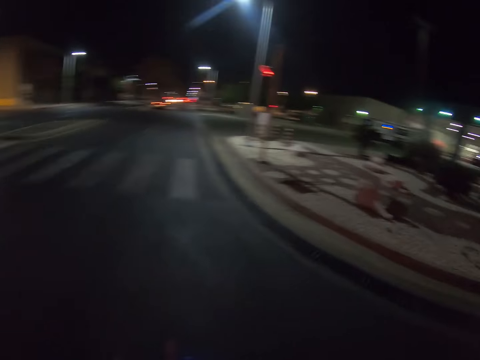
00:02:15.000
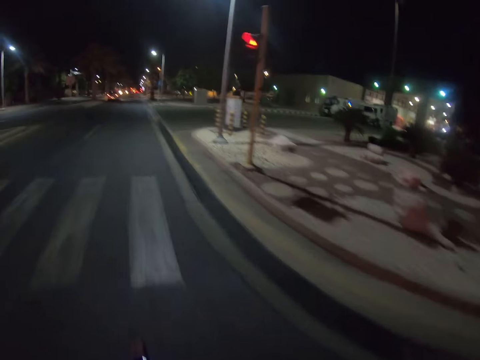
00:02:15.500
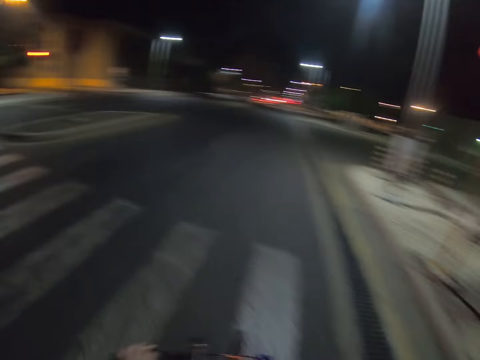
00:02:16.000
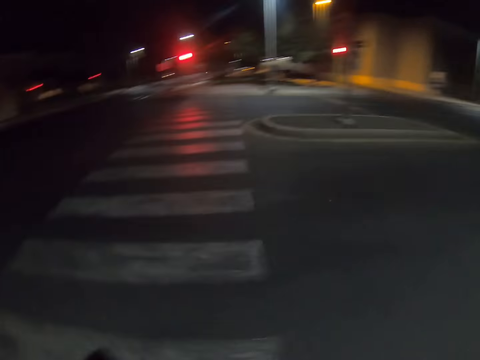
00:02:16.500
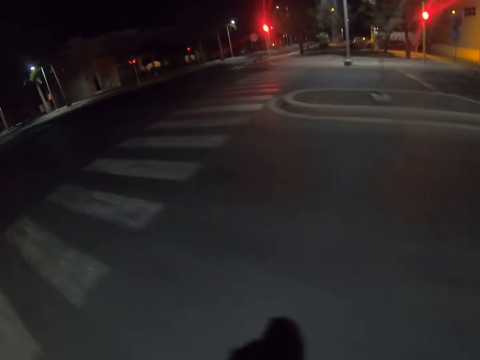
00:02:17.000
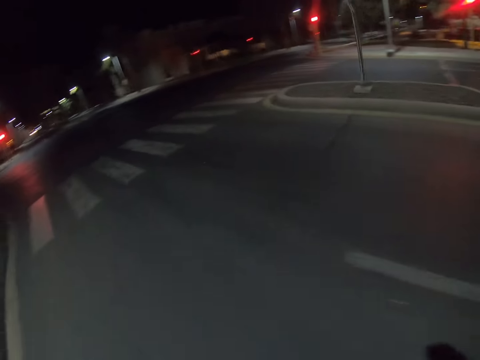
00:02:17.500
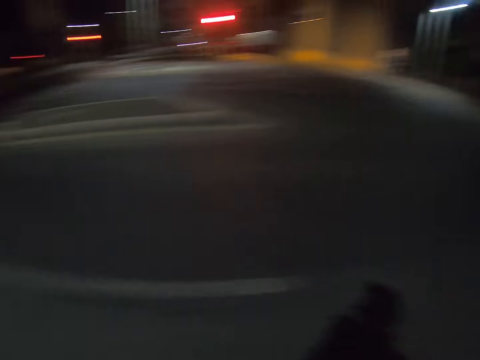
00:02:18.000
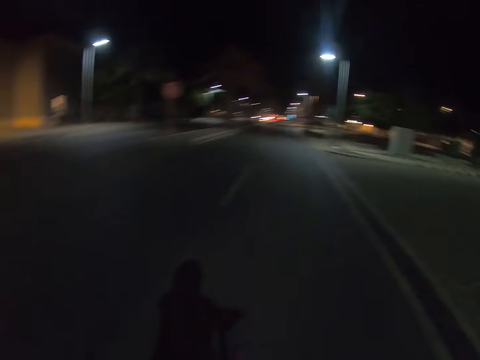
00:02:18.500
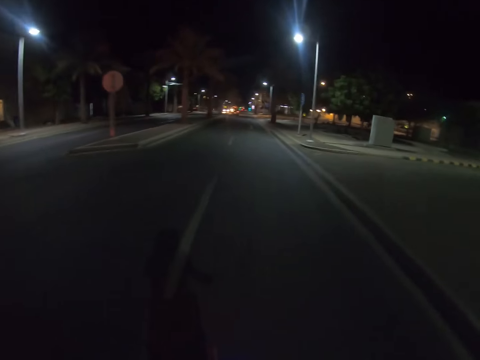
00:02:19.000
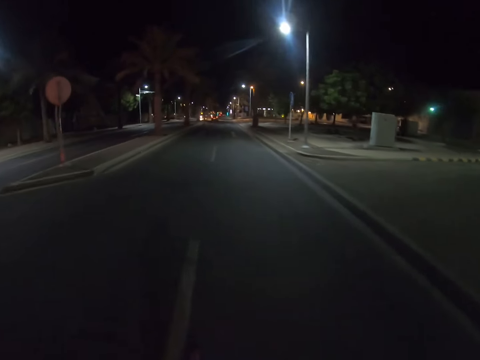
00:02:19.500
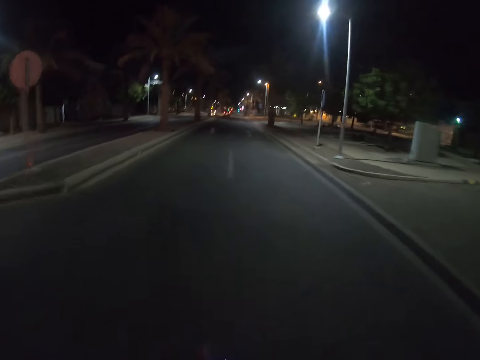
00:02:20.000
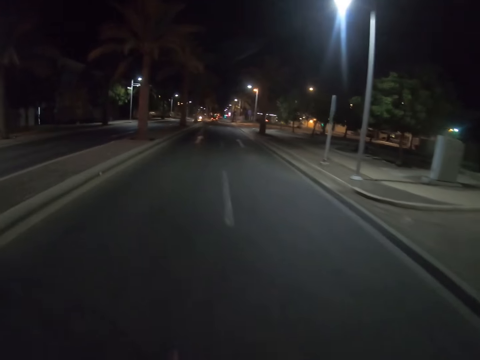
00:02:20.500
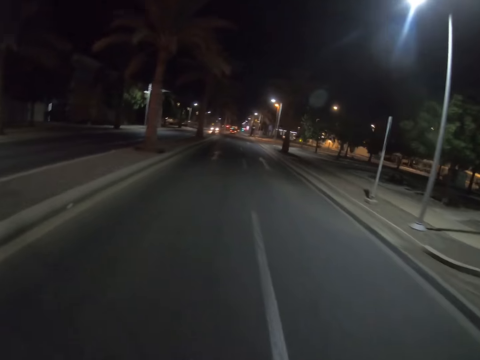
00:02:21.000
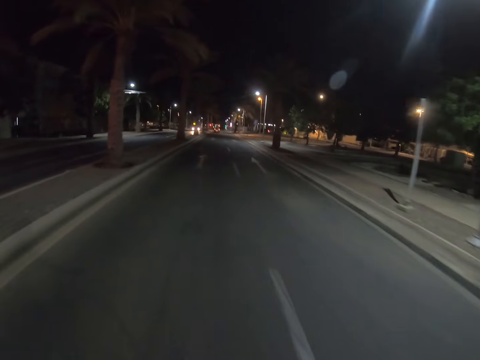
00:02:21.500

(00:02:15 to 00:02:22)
The camera wearer looks around and cycles the bicycle.

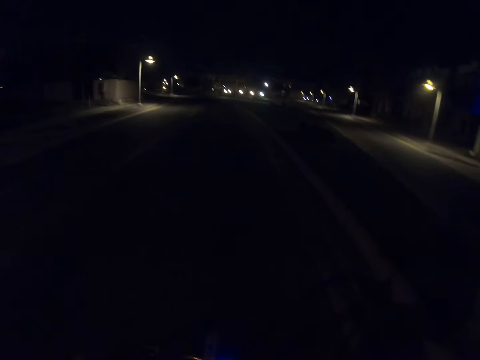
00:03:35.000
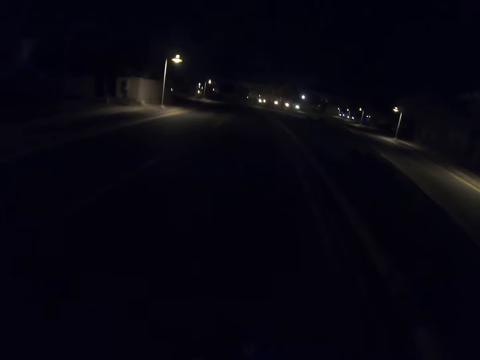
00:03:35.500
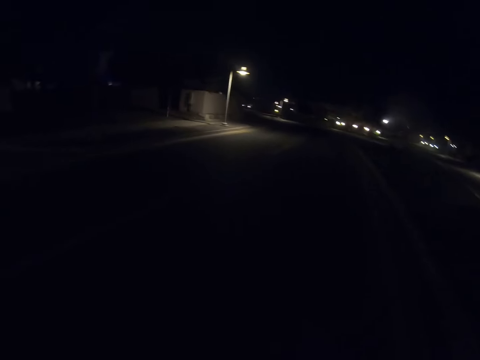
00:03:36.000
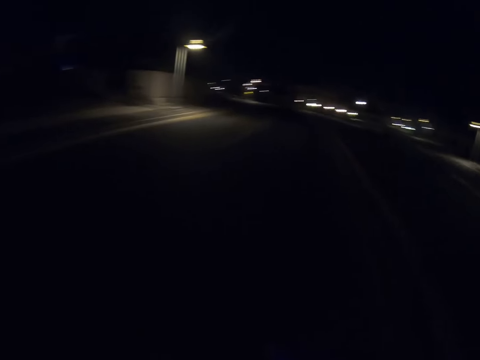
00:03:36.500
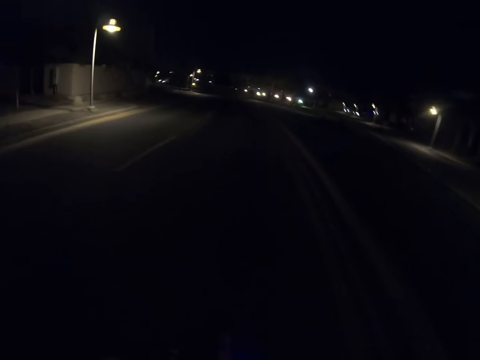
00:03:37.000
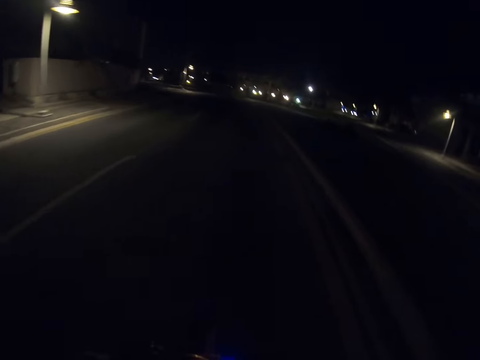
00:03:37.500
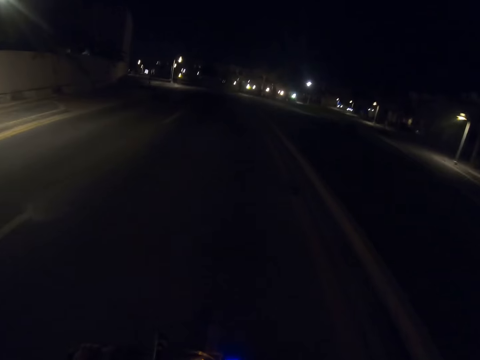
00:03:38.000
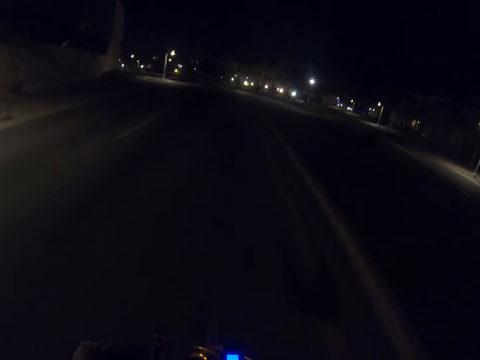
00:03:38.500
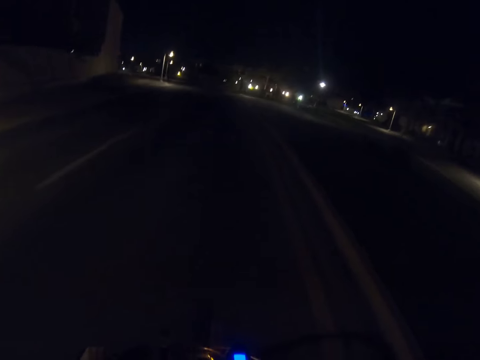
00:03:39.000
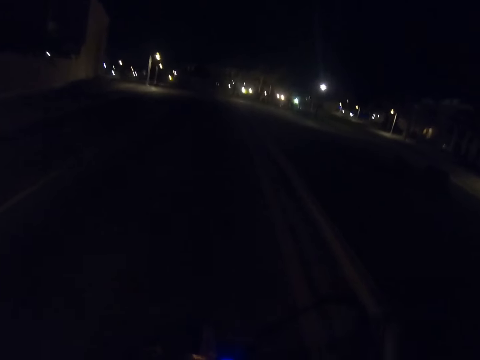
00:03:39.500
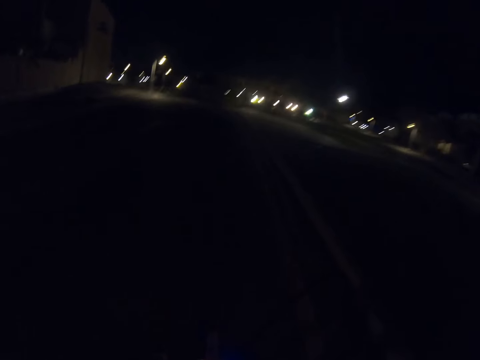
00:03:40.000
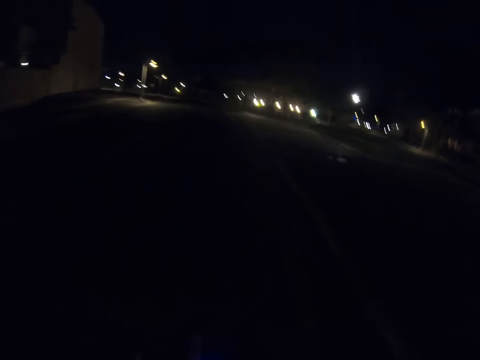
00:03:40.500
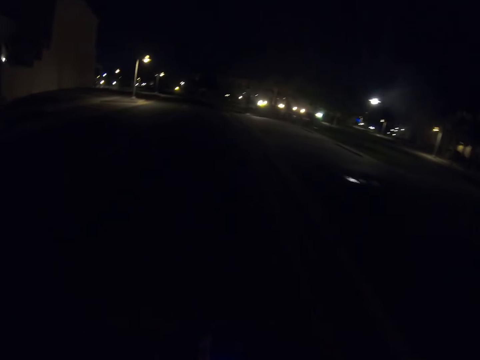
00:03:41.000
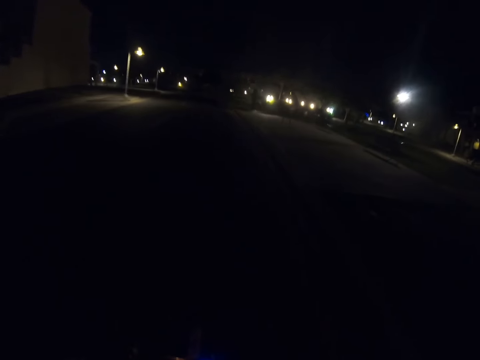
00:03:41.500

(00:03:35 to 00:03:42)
The camera wearer looks around. They cycle the bicycle.

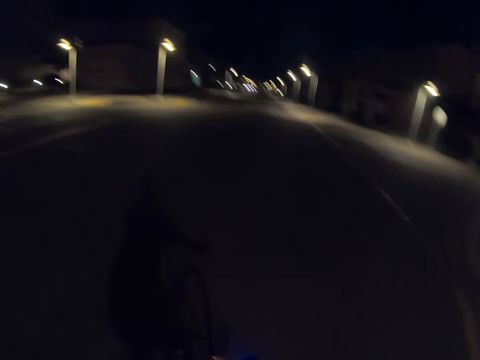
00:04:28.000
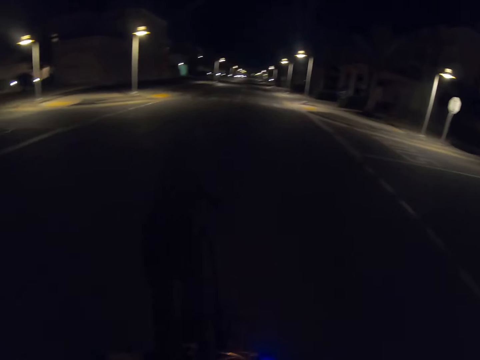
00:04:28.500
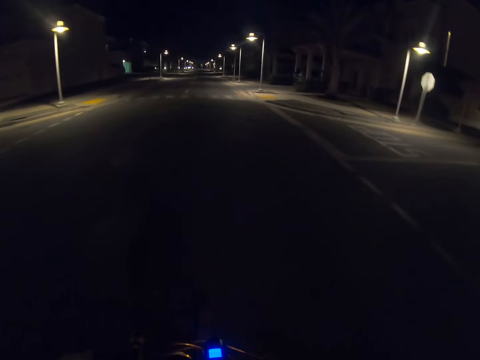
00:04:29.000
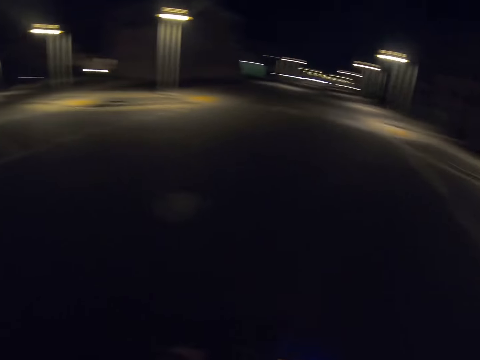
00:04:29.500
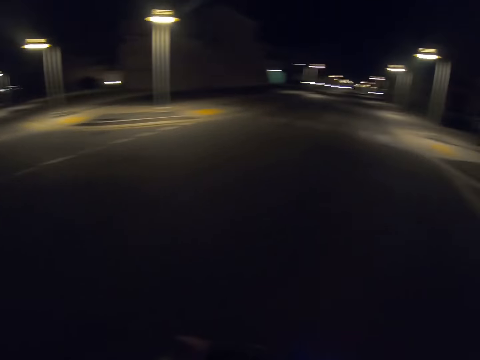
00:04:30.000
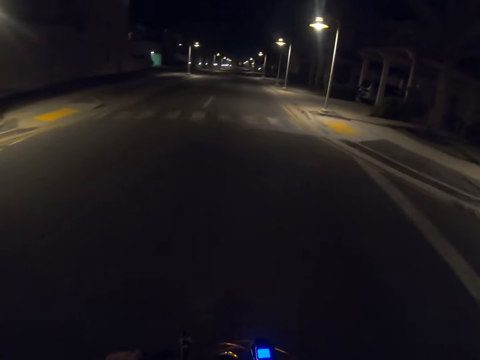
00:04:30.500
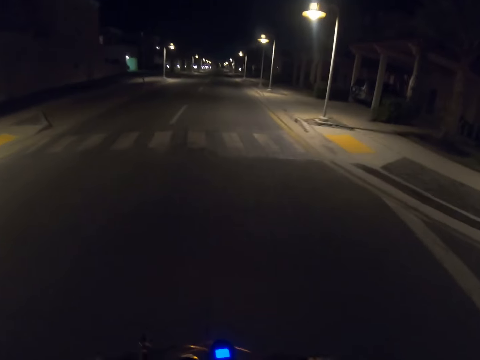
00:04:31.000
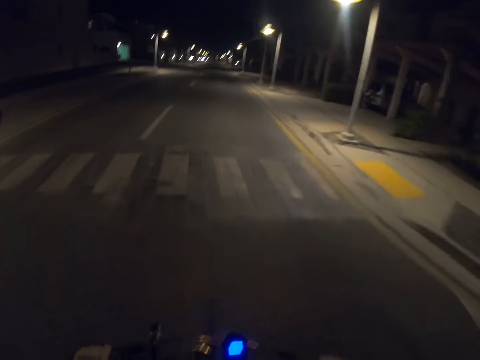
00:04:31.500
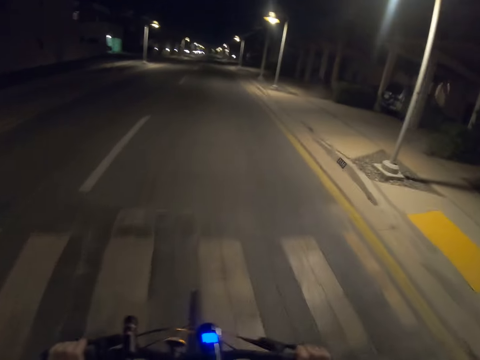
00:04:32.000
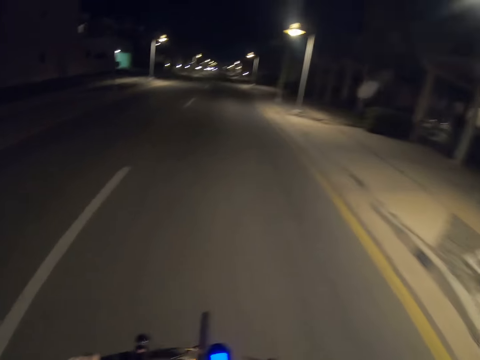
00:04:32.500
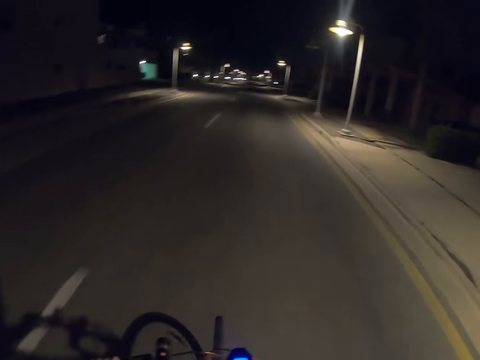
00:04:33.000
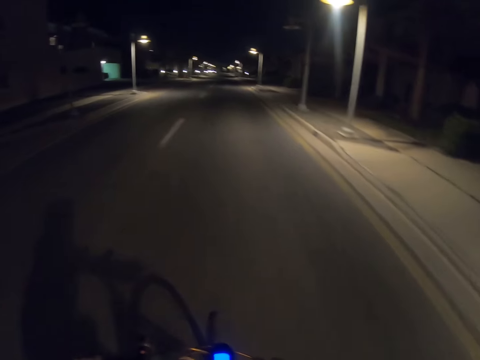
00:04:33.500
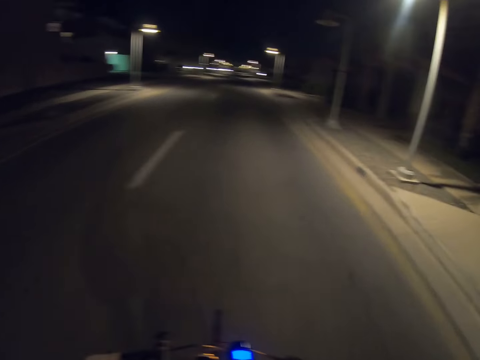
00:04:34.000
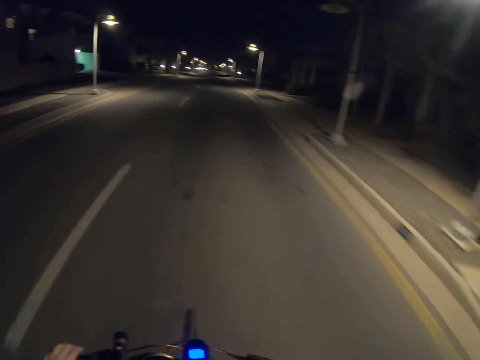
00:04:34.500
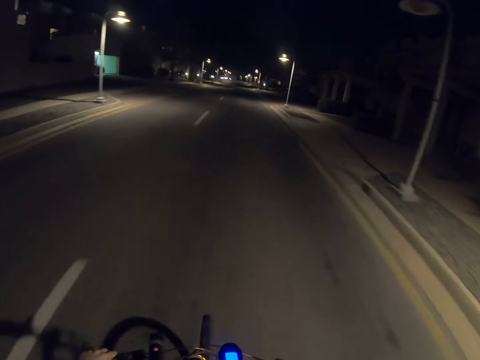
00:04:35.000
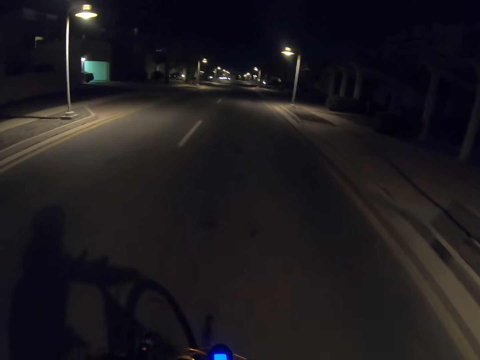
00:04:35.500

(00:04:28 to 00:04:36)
The camera wearer cycles the bicycle. They look around.

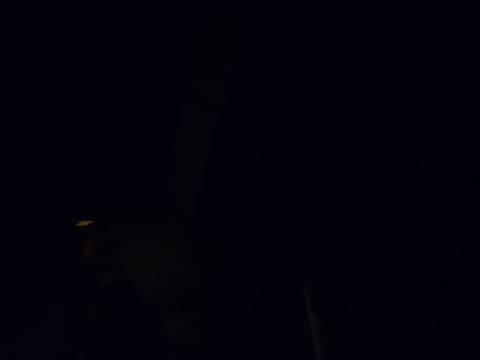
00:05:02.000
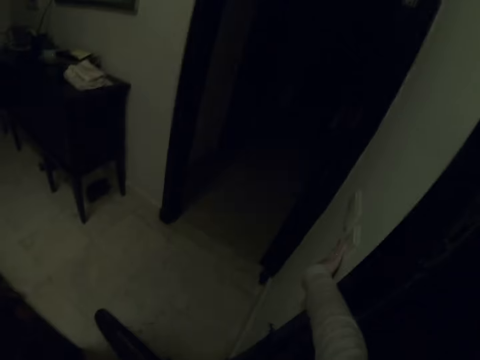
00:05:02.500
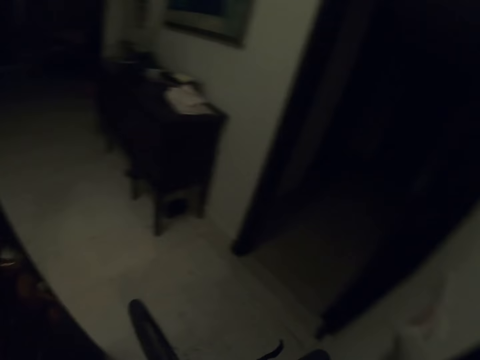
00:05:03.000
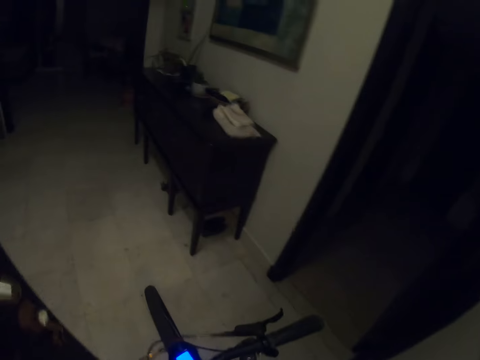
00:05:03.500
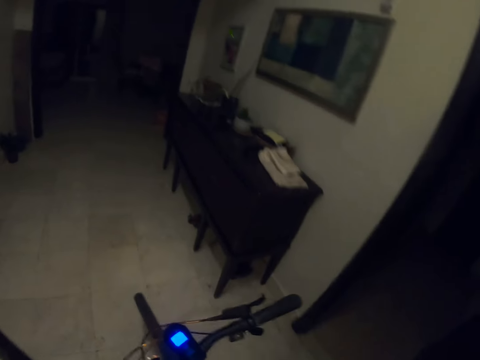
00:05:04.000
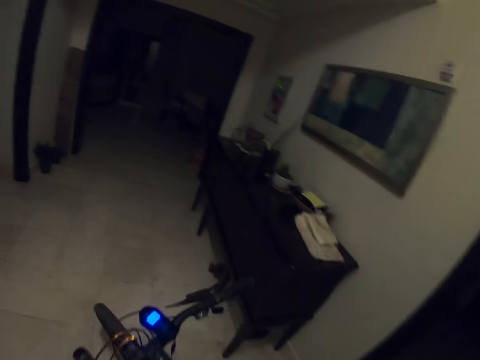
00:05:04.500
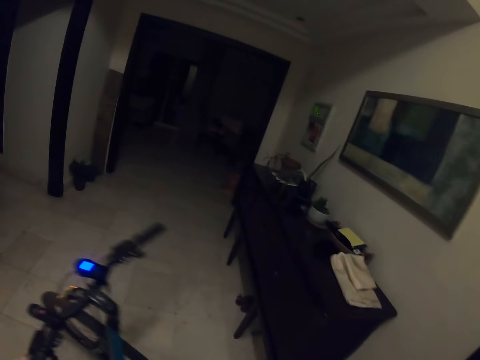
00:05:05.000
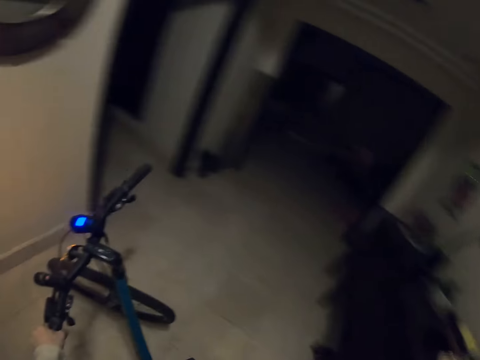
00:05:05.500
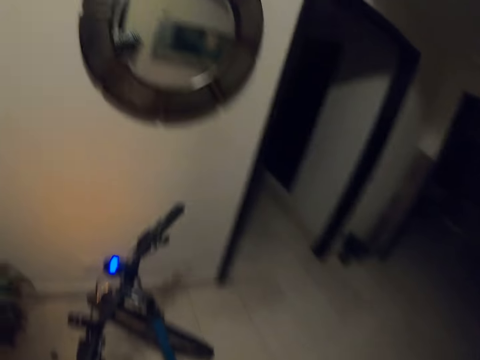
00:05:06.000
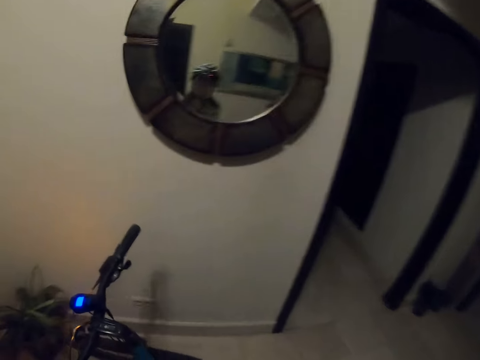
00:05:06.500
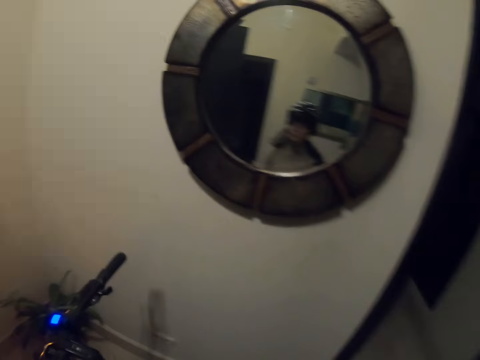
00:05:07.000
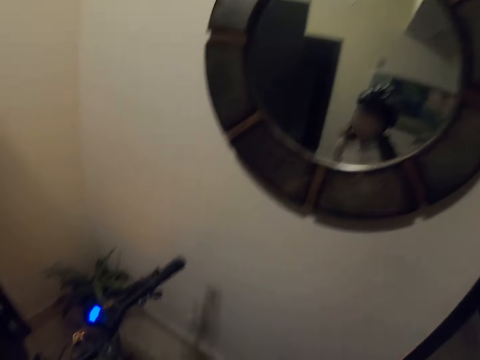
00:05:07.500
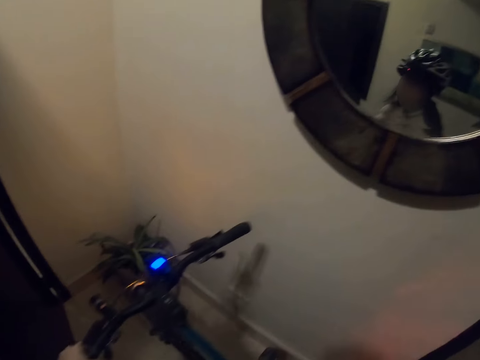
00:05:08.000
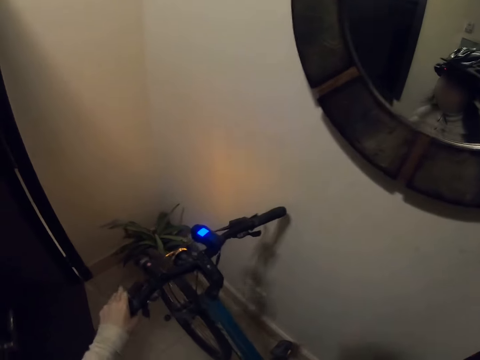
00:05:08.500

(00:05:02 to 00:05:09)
The camera wearer lights up lights. They push a bicycle. They walk around the house with a scooter.
